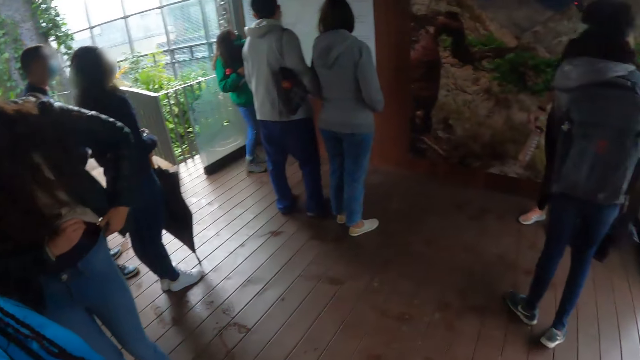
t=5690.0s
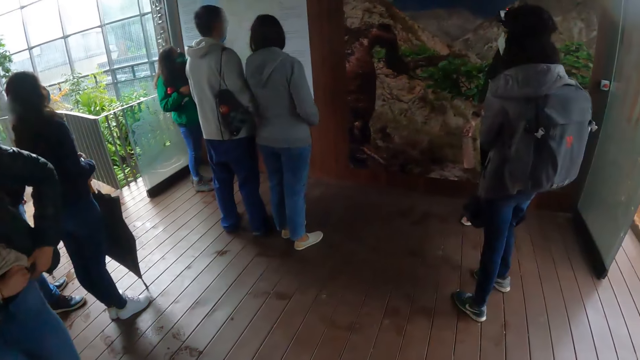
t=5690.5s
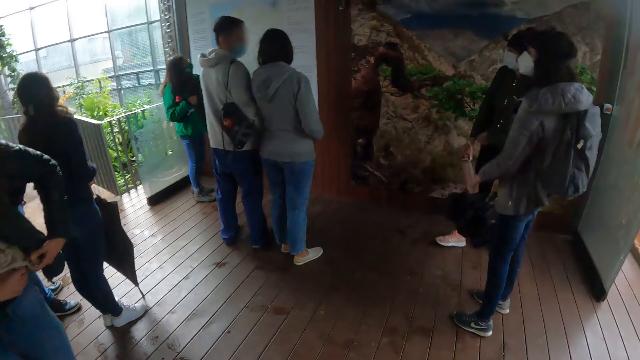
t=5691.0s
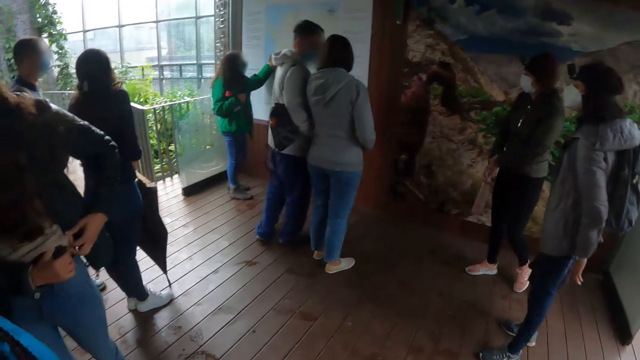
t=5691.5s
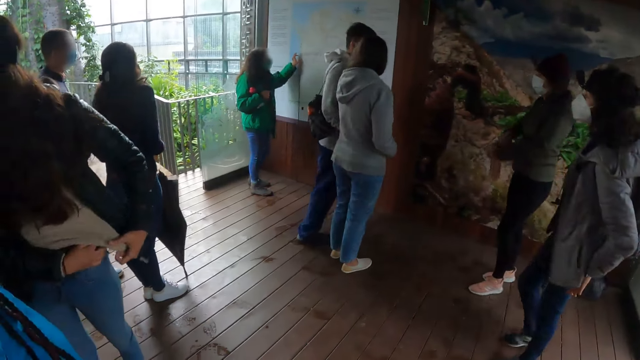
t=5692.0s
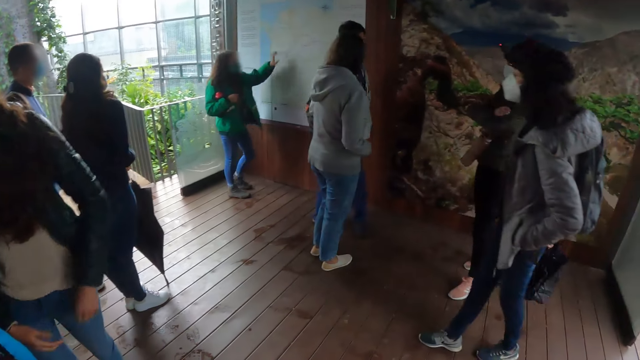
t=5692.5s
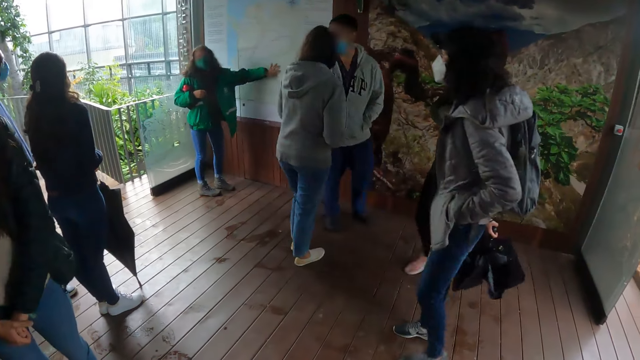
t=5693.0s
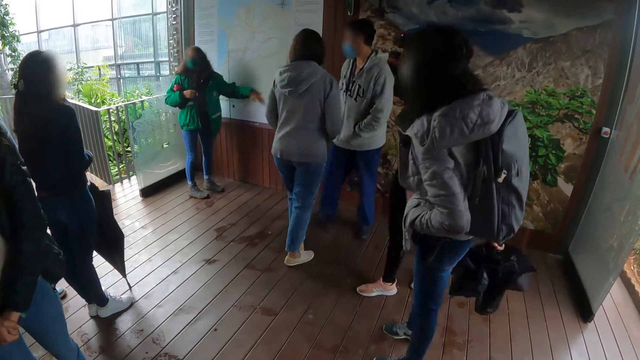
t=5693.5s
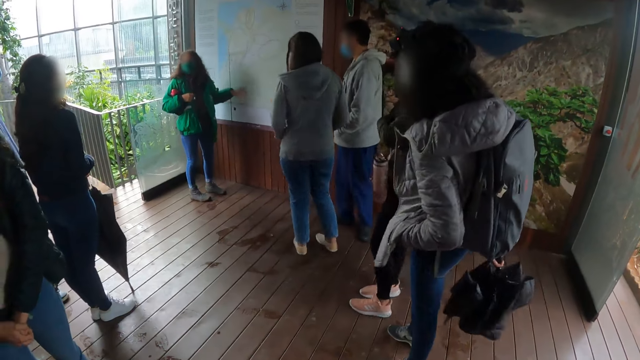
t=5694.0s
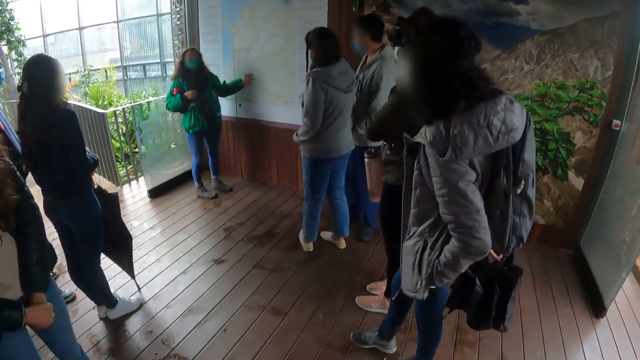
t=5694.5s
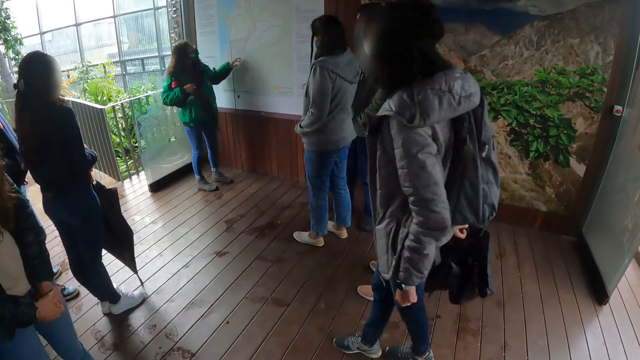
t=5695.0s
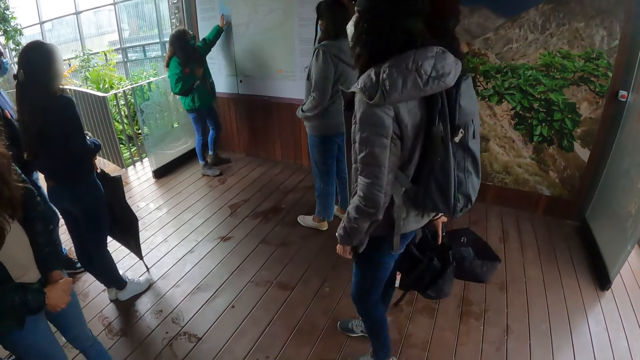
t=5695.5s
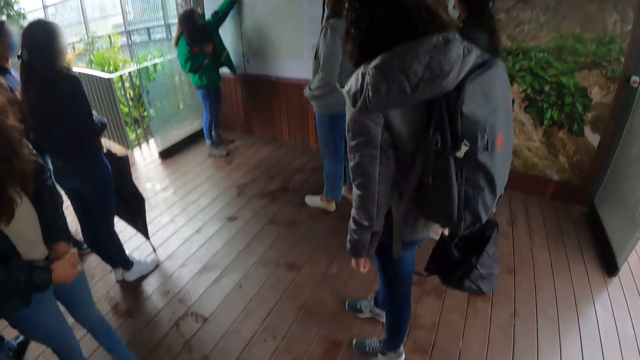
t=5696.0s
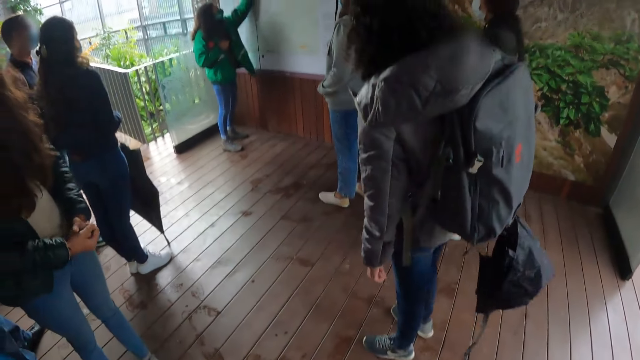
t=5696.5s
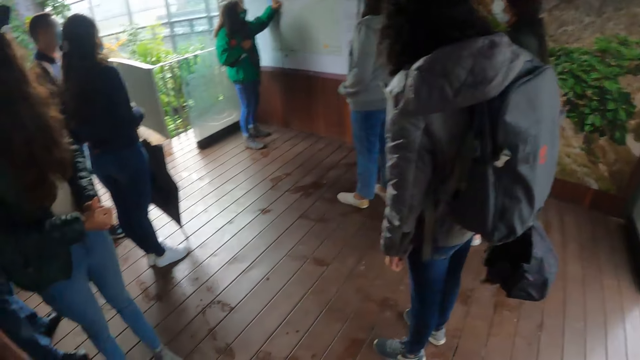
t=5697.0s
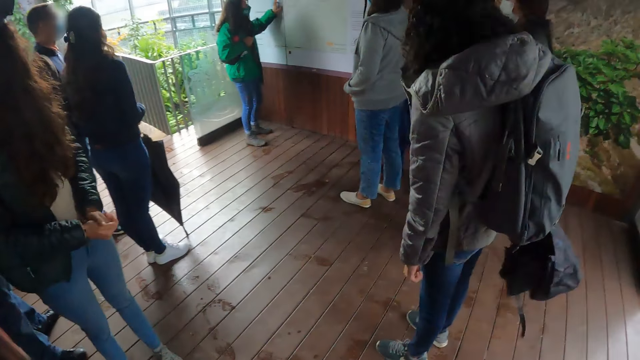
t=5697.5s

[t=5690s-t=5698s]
The camera wearer stares at the board. A person moves her hand on the board.

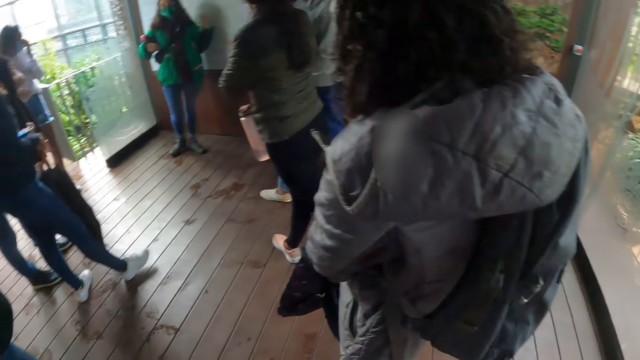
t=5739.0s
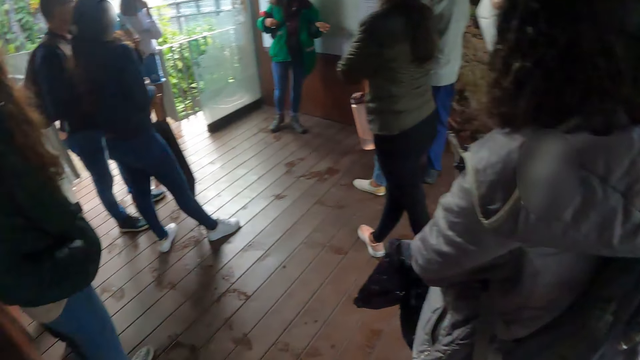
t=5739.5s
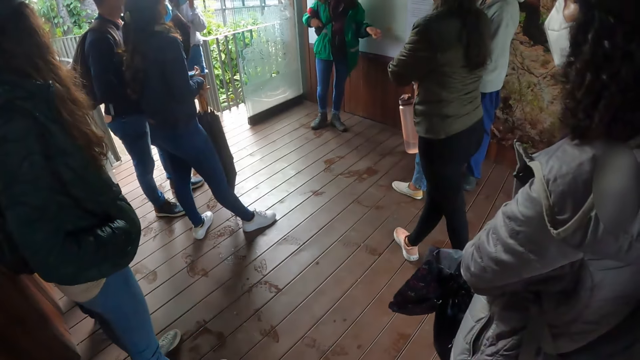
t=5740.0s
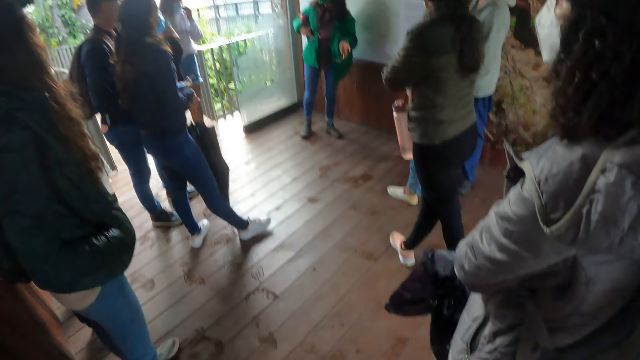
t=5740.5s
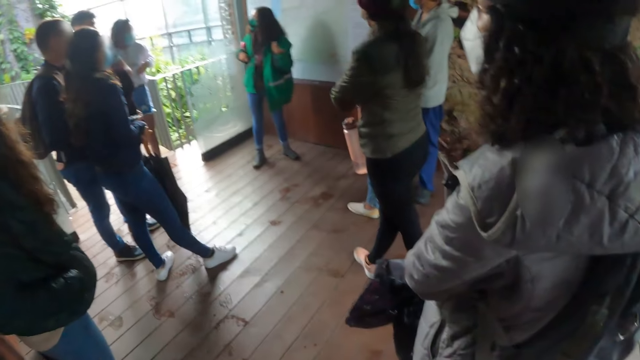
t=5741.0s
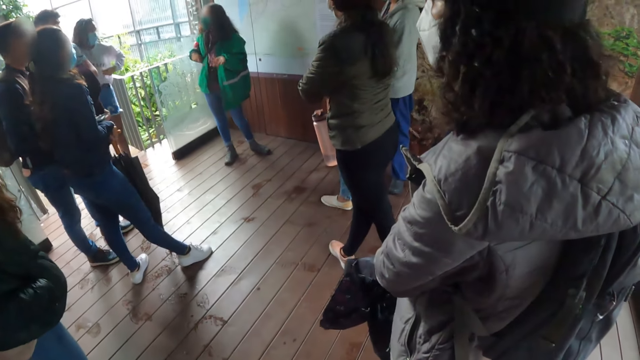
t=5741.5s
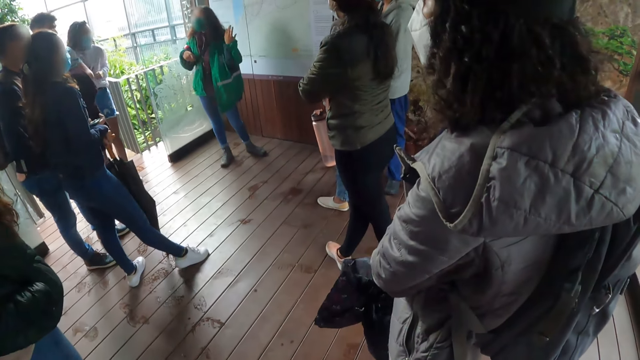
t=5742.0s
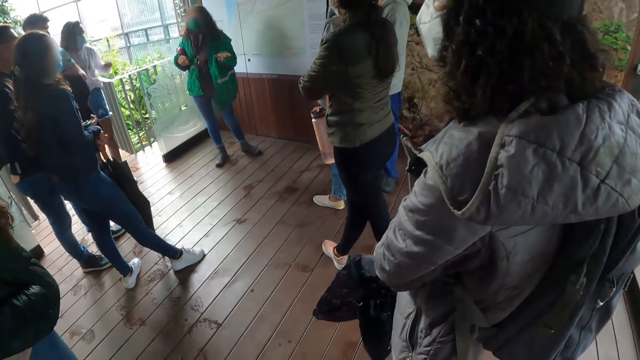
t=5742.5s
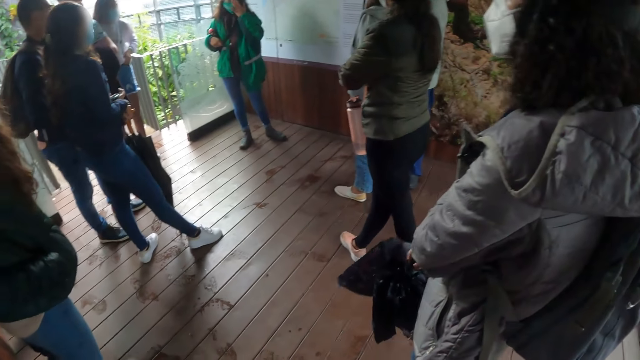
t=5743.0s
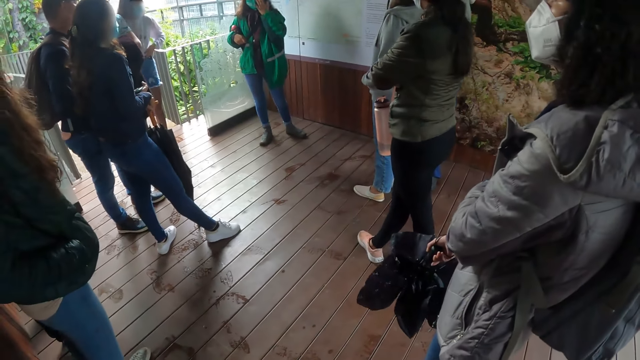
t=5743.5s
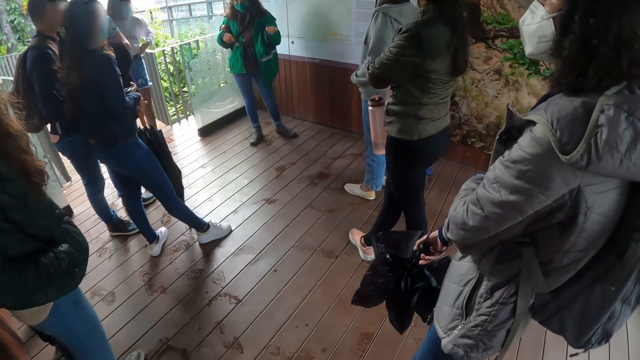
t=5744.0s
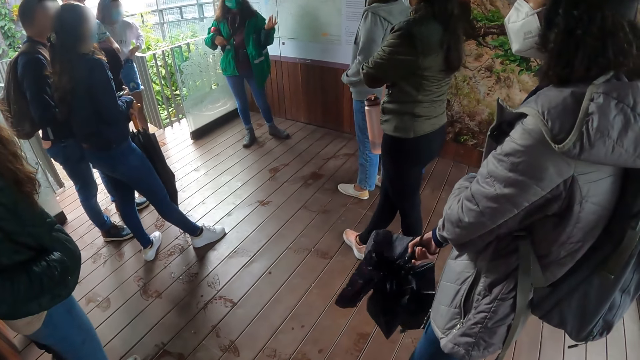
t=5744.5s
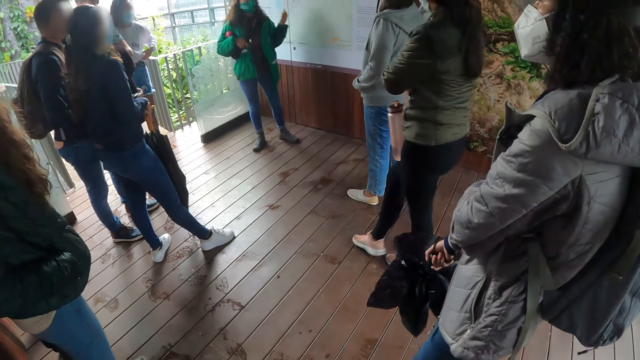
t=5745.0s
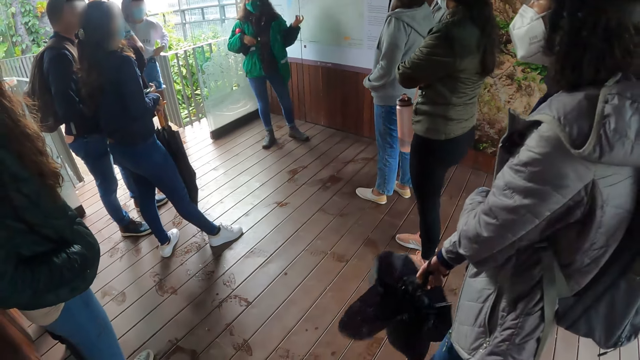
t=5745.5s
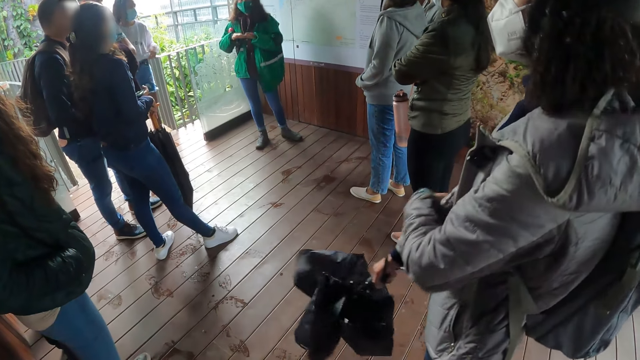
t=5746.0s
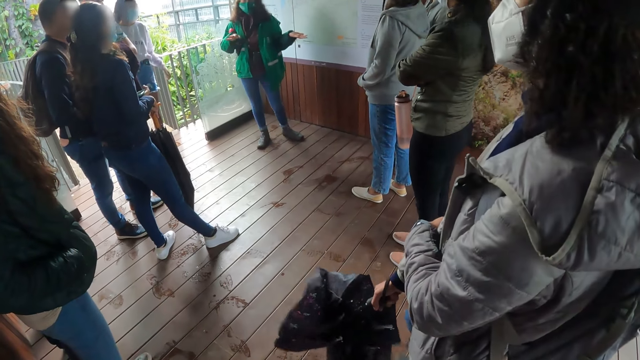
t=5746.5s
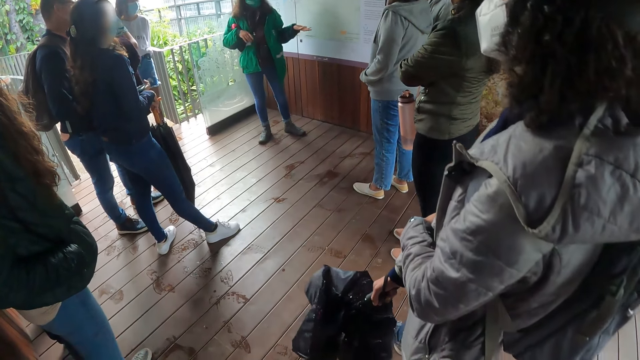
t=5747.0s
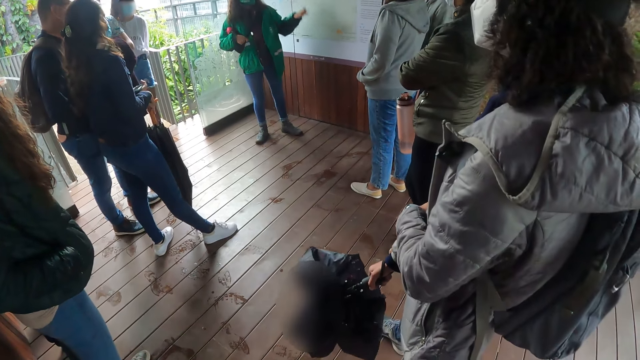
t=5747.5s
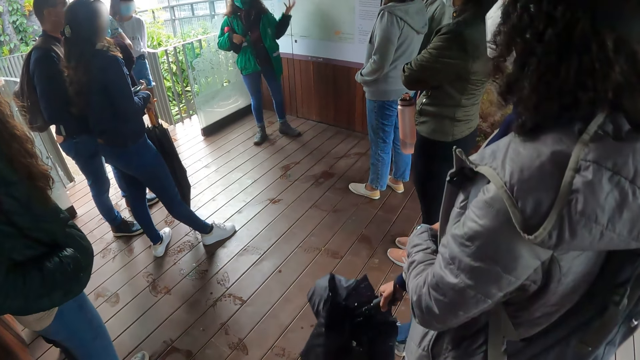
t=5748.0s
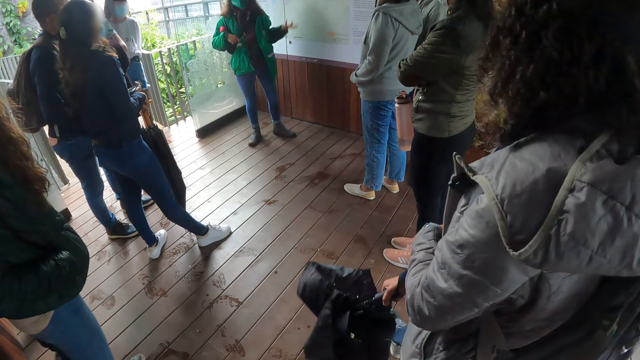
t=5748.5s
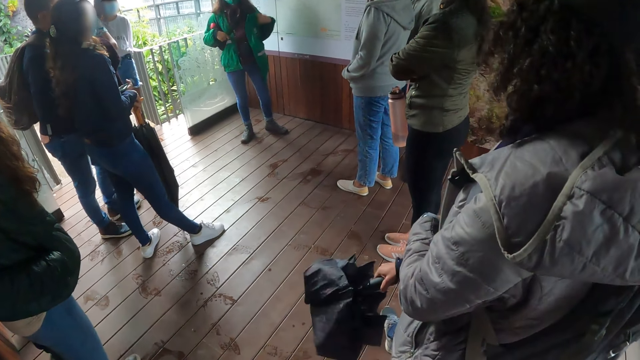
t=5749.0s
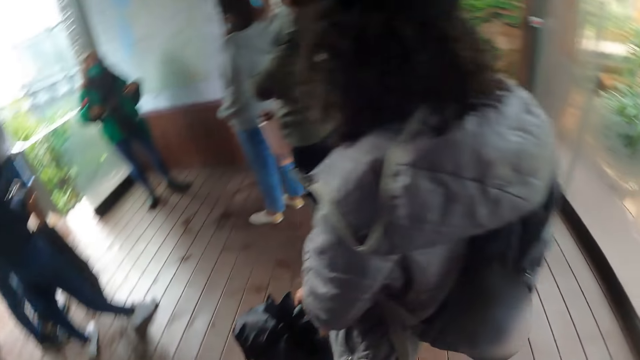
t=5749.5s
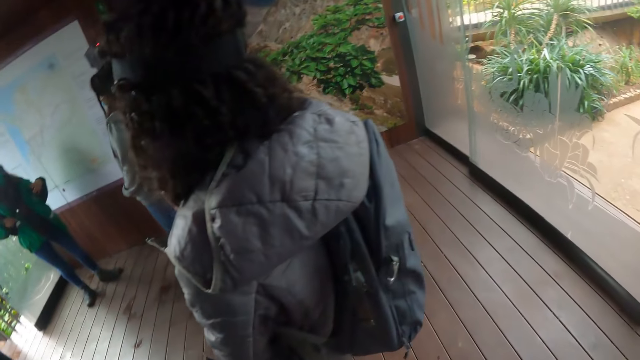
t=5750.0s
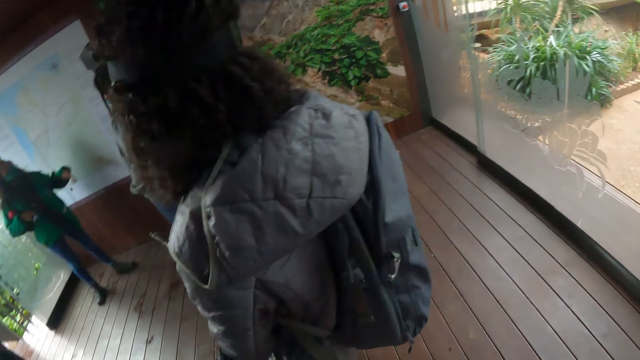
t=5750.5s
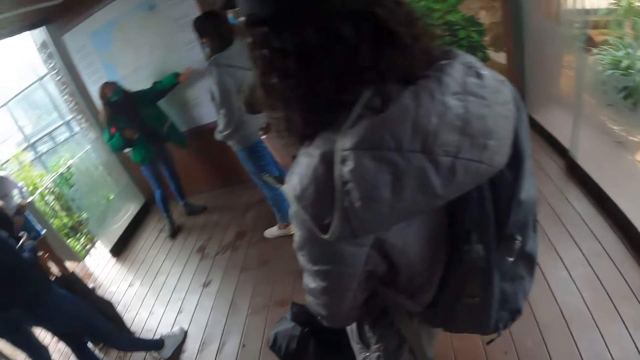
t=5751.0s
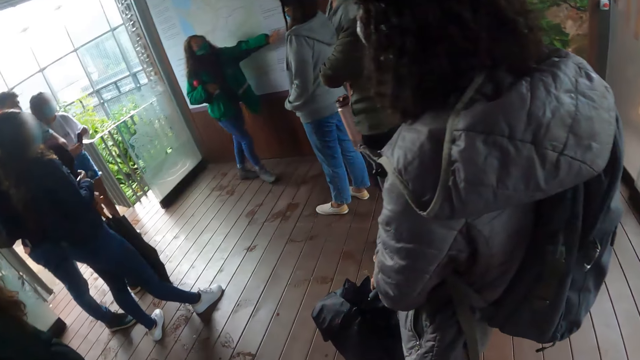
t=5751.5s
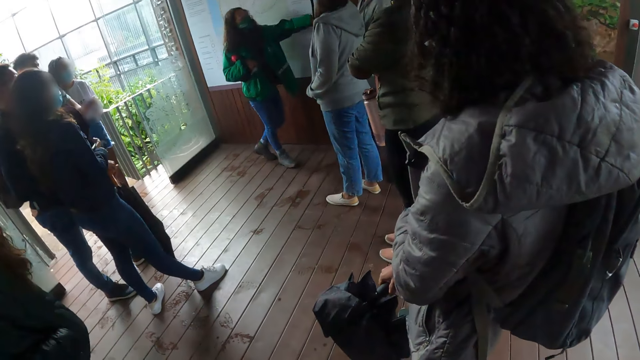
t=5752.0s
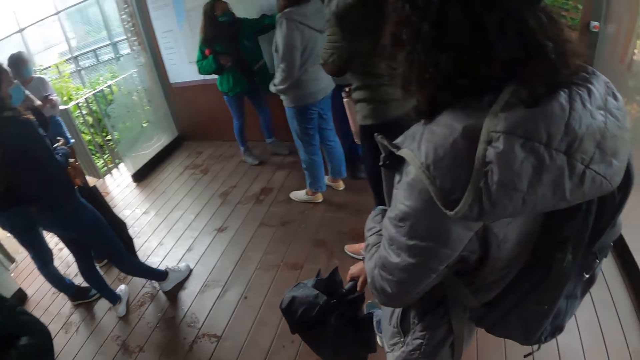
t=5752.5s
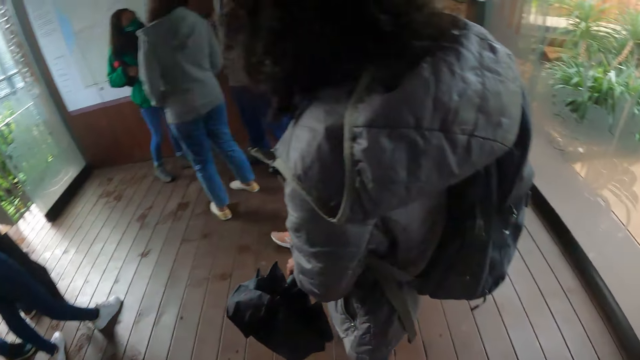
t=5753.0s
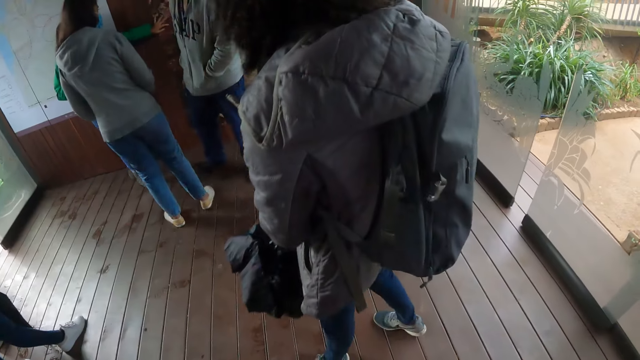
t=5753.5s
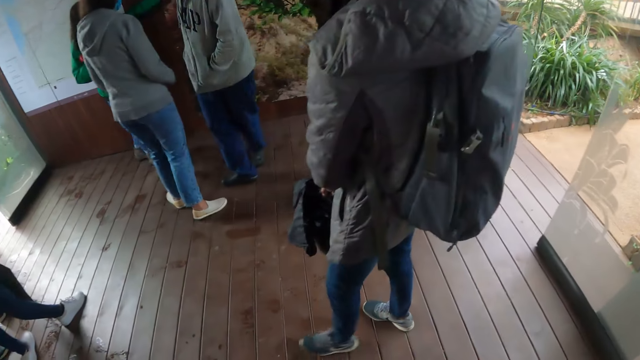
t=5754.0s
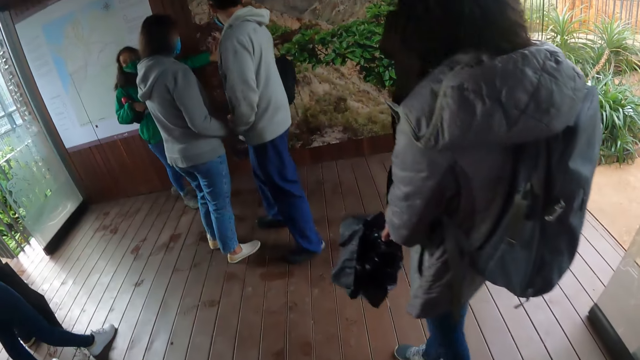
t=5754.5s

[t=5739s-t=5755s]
The camera wearer stares at a person. The person moves her hand. The camera wearer looks around. They stare at the person.
